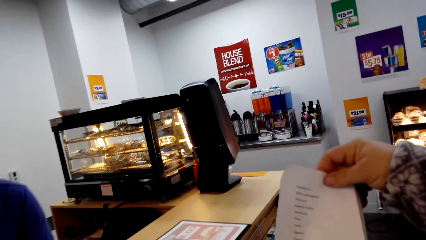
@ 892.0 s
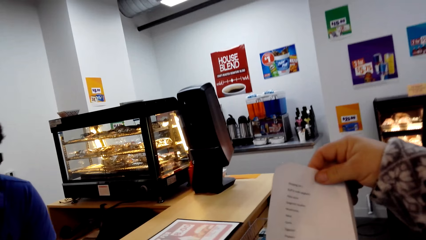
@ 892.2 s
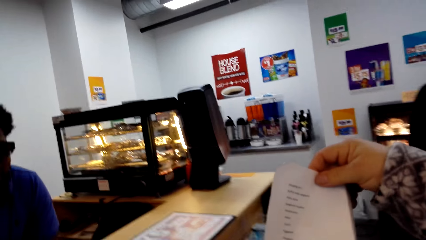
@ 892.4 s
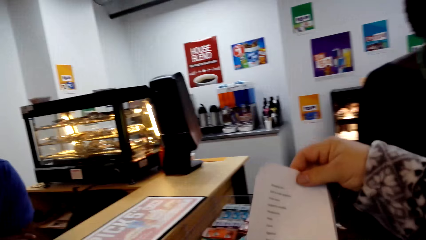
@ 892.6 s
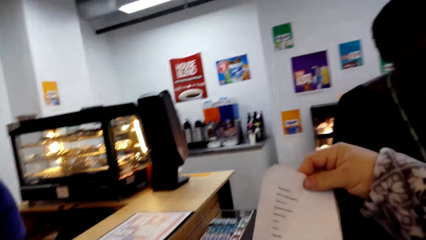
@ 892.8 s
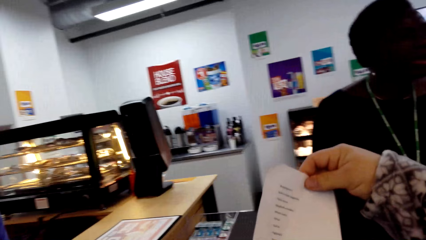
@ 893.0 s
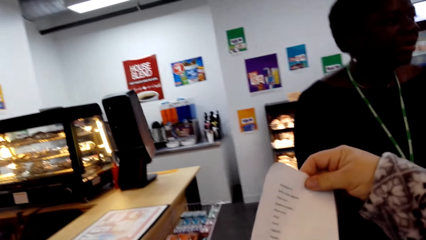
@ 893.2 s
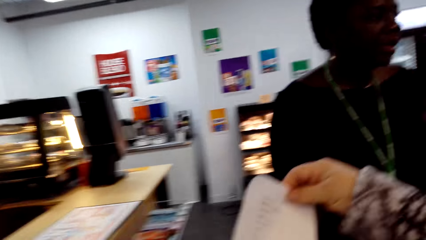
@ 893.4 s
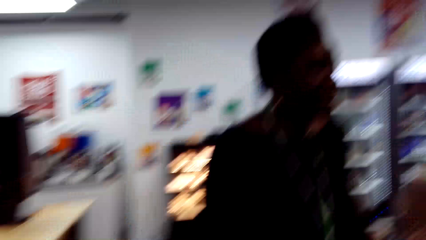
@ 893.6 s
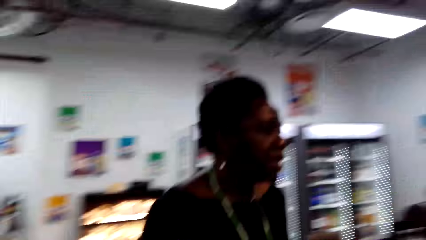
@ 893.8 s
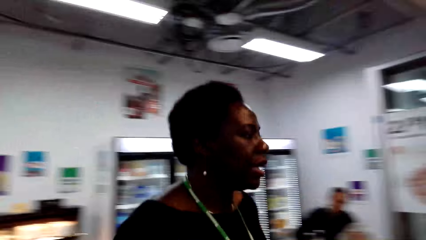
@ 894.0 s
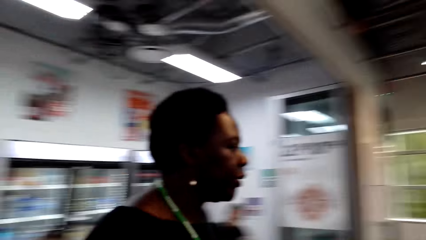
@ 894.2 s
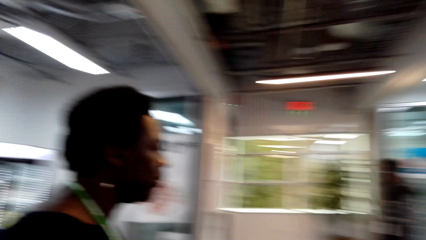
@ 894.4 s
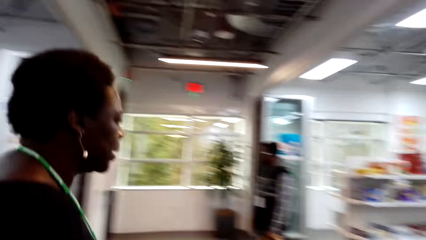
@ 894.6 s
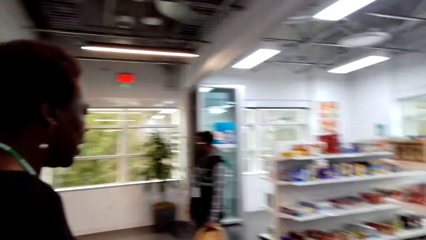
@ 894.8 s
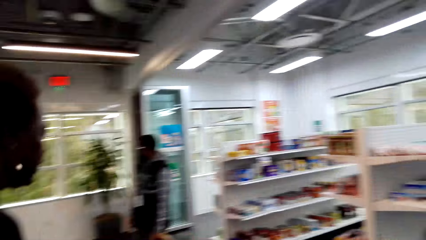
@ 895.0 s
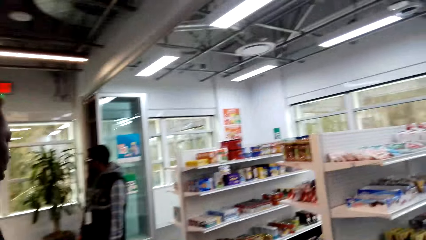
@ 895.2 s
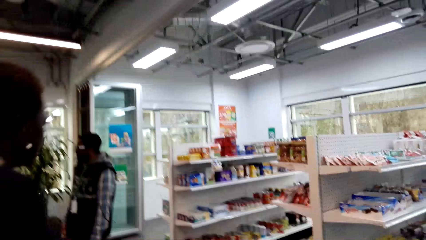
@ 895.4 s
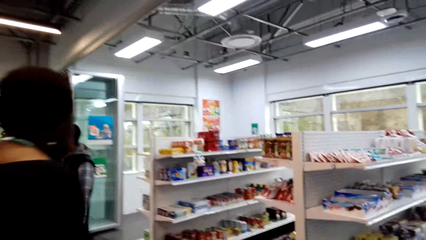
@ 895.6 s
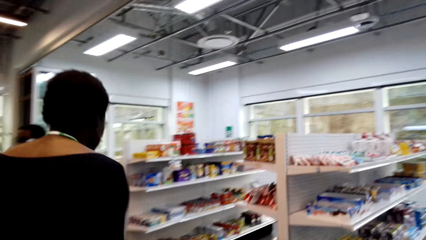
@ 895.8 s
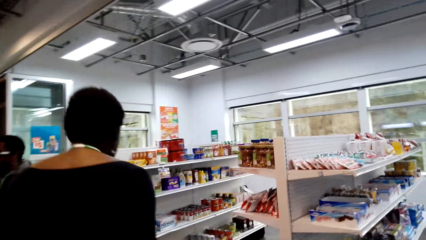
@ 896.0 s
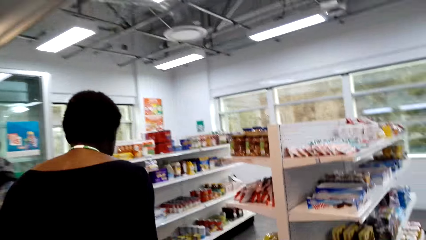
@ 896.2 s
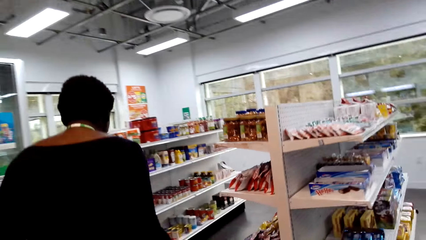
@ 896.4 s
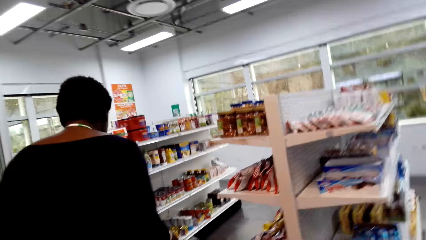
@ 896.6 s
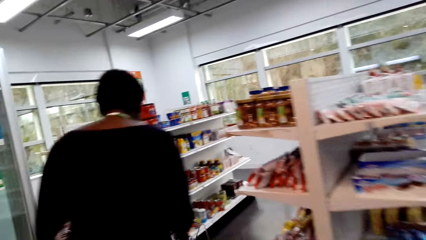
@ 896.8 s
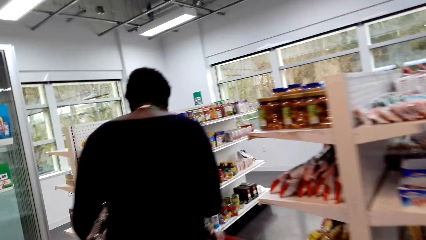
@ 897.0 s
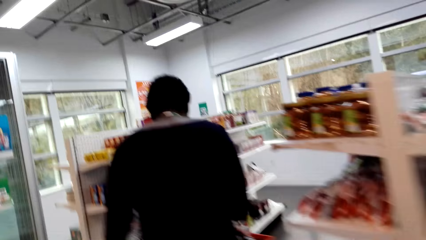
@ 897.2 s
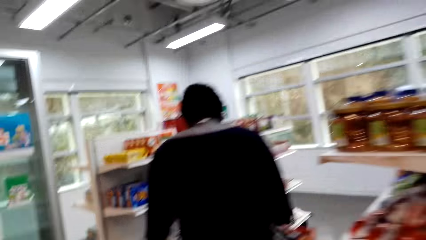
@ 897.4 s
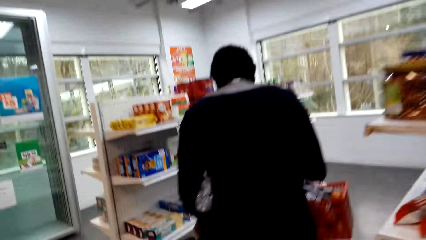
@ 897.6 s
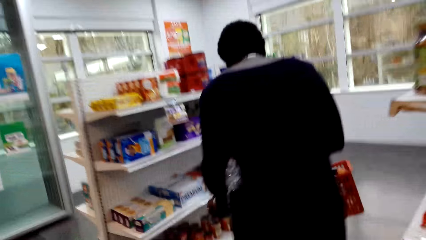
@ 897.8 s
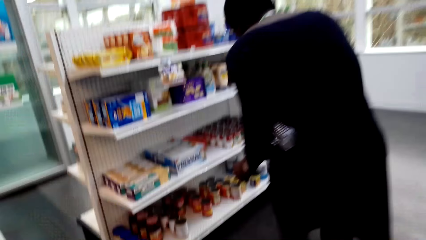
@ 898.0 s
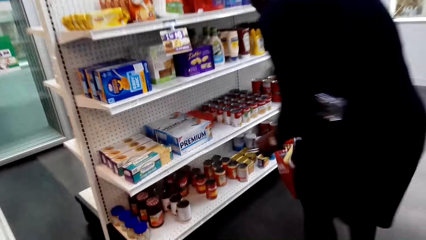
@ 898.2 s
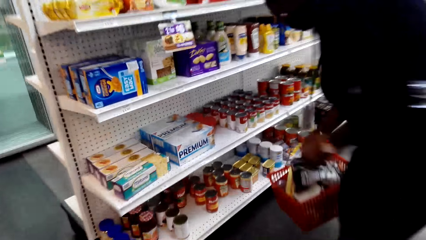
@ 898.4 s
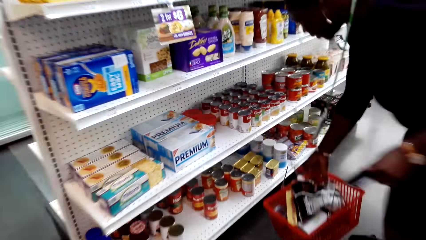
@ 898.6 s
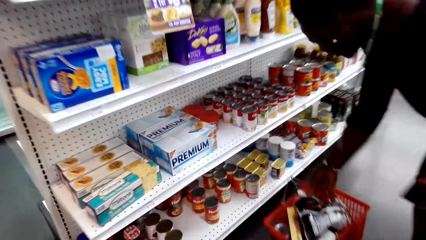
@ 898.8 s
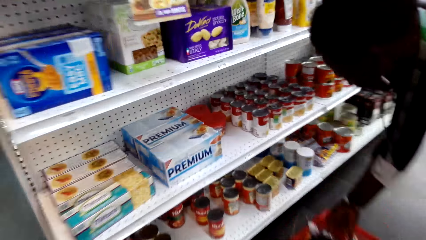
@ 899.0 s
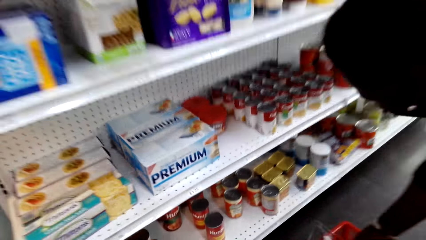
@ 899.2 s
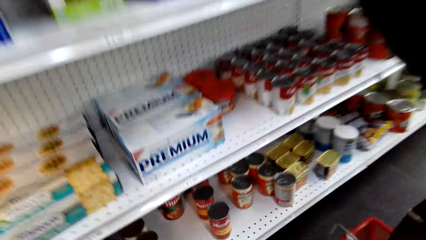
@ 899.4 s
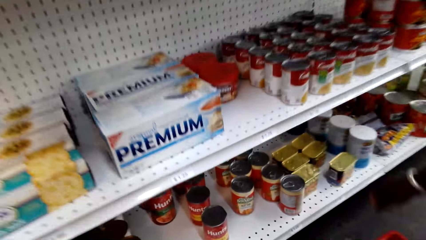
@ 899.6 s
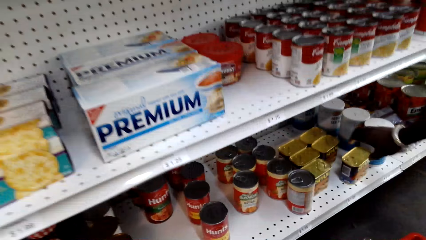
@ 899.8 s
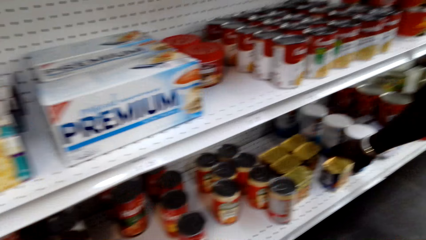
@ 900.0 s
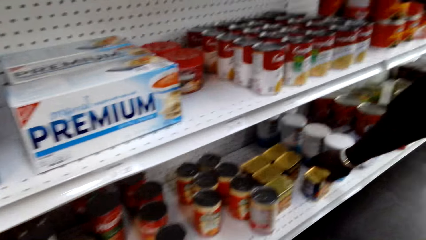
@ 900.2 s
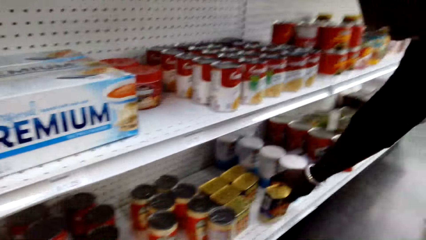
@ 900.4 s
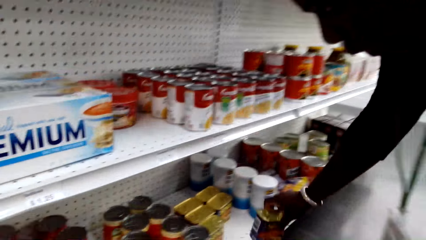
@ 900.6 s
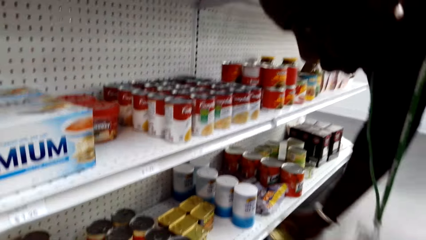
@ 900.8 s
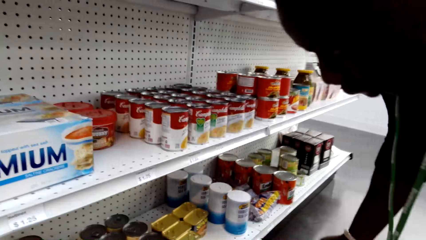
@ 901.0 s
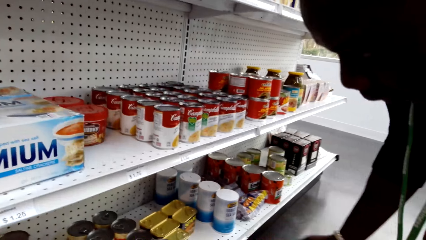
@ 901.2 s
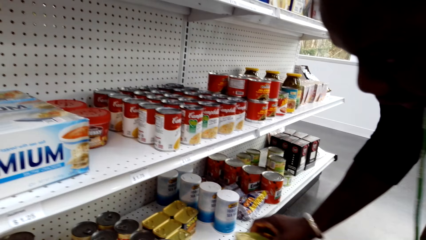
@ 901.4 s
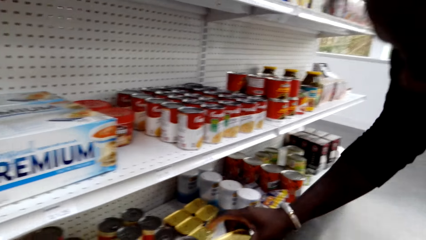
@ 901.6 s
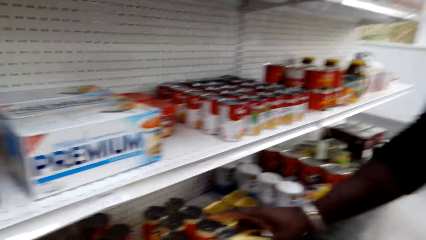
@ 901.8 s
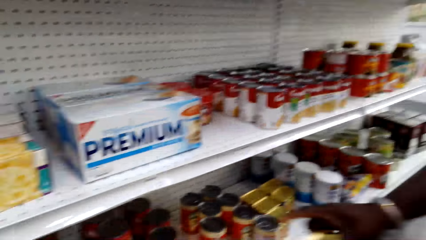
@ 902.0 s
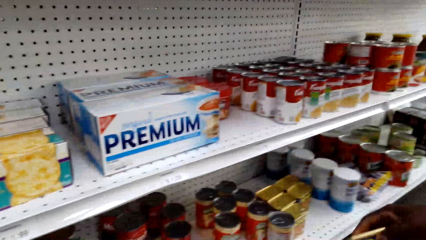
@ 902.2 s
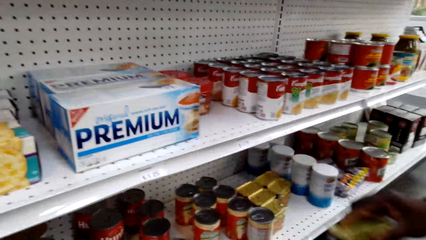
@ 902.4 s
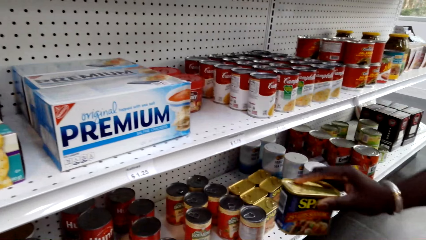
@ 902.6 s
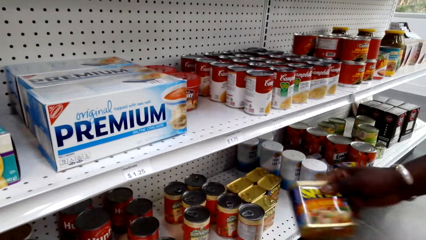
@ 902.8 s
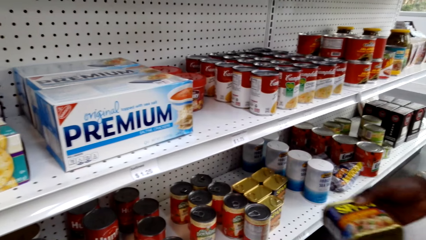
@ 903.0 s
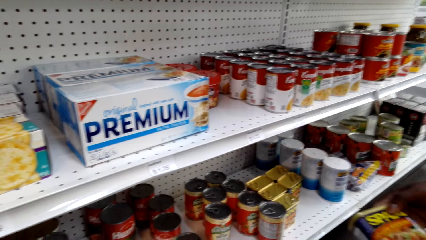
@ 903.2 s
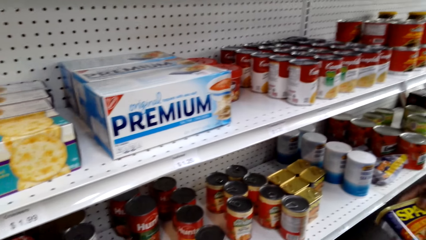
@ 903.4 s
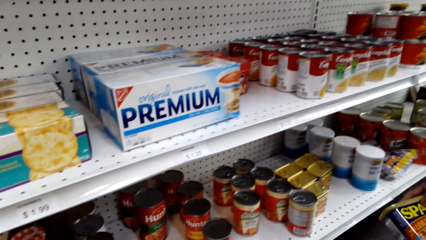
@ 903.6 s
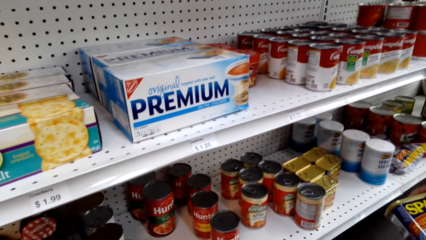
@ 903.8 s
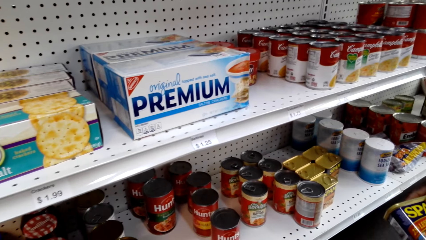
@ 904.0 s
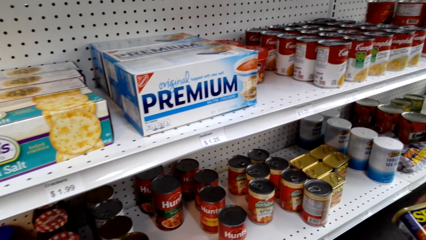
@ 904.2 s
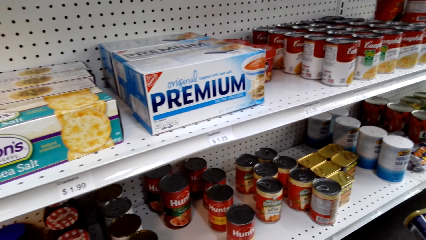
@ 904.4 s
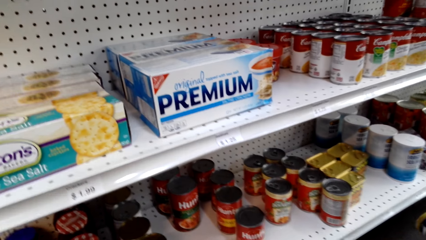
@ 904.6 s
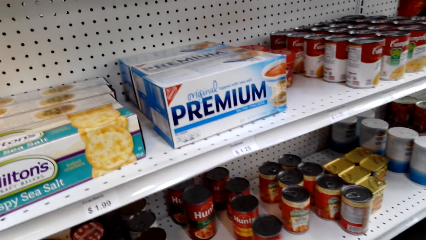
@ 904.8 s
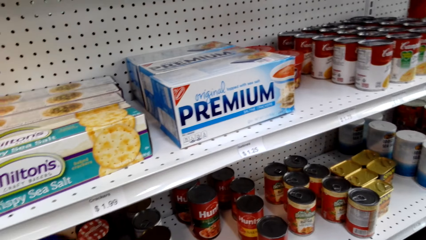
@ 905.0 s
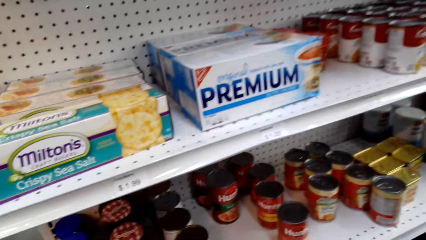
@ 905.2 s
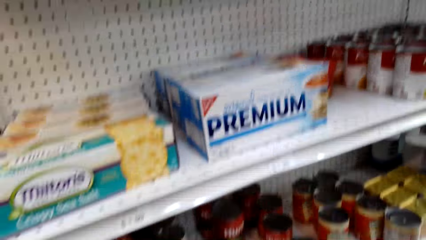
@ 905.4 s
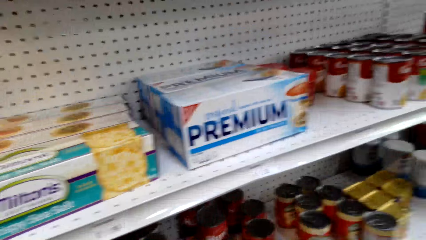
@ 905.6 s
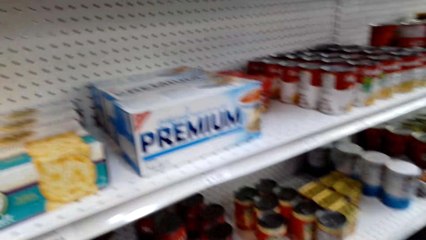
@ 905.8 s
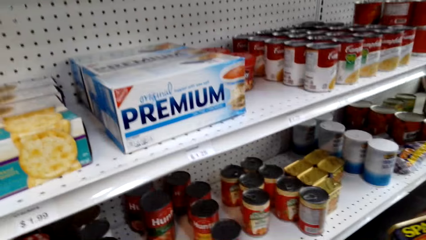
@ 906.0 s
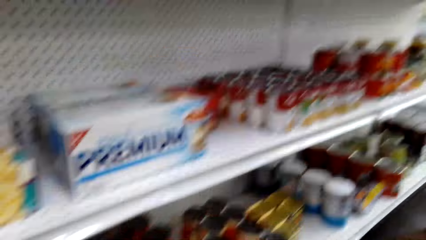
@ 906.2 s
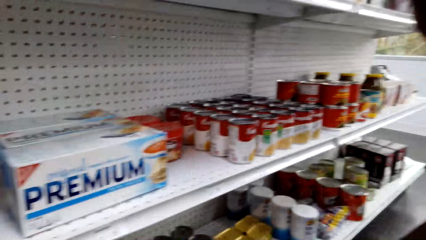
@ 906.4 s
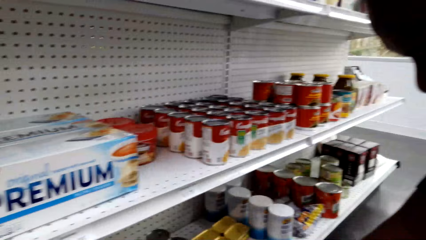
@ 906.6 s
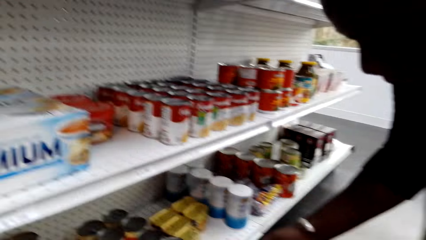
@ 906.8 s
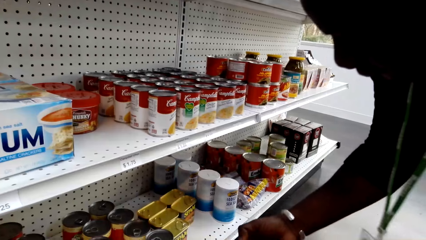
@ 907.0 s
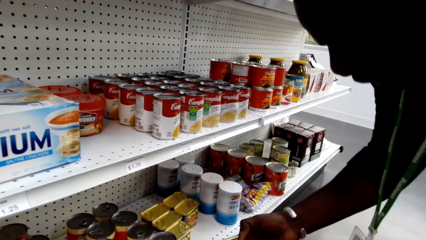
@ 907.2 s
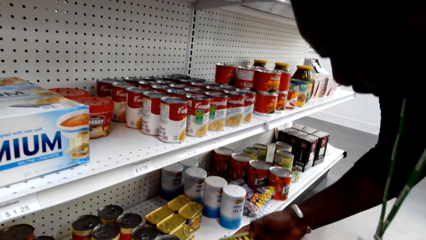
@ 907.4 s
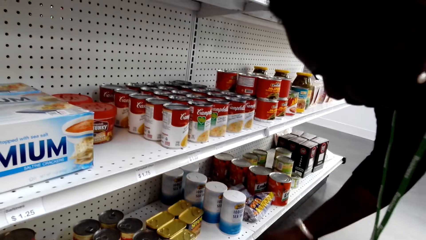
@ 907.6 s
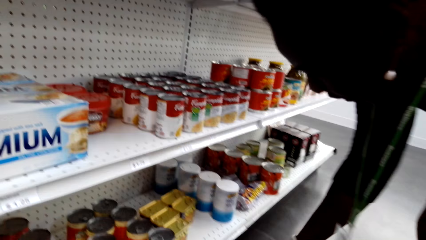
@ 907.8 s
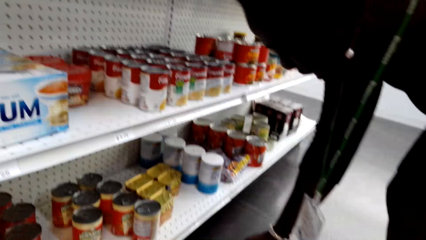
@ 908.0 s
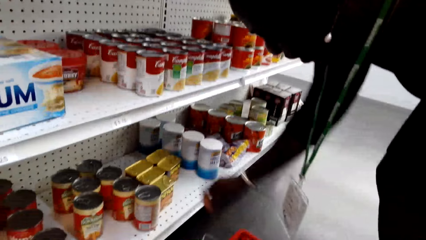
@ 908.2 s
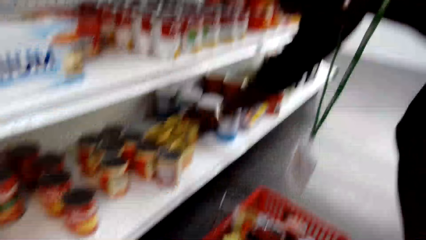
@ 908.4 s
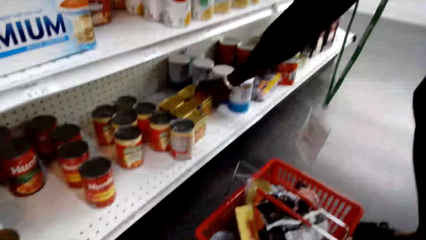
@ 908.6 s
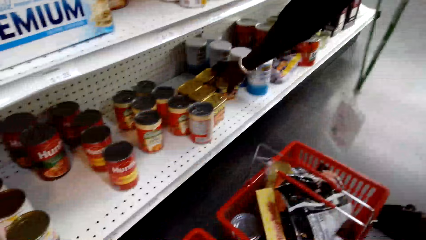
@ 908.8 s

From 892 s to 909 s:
The camera wearer looks at the shopping list. They walk away from the counter. A woman walks beside the camera wearer. The camera wearer talks with the woman. They look at the items on the shelf. The woman puts down the shopping basket. The woman picks up pasta sauce from the shelf. The woman talks with the camera wearer.
